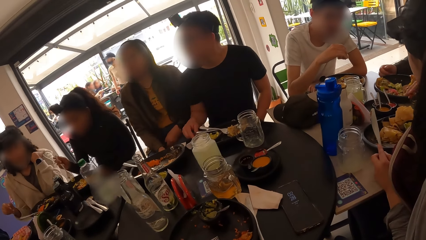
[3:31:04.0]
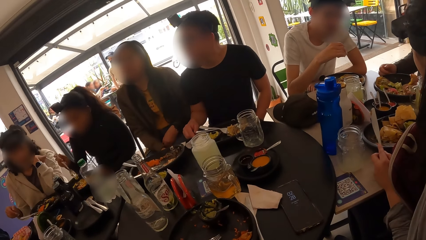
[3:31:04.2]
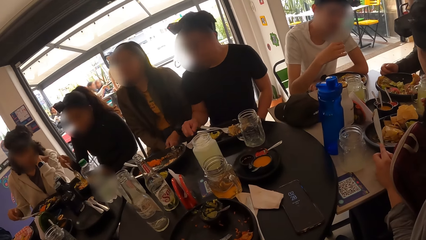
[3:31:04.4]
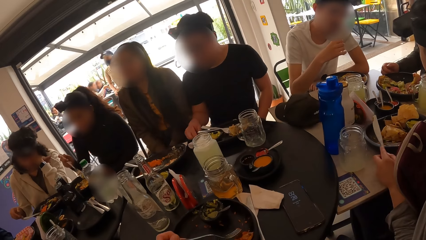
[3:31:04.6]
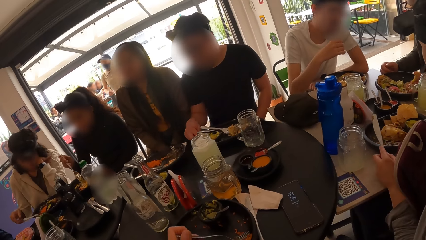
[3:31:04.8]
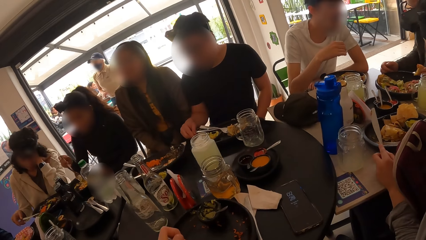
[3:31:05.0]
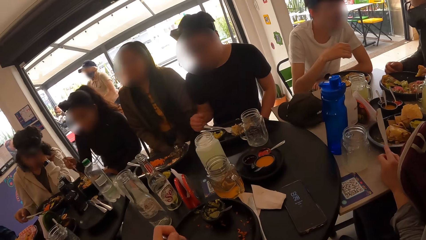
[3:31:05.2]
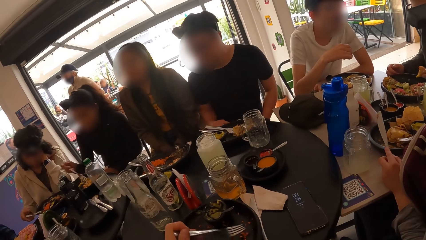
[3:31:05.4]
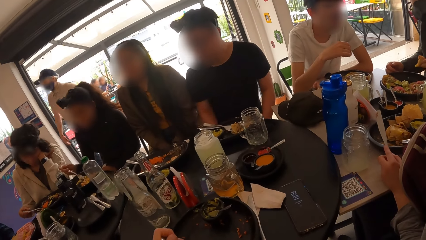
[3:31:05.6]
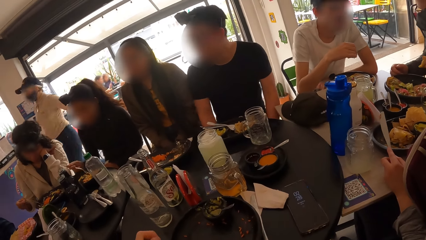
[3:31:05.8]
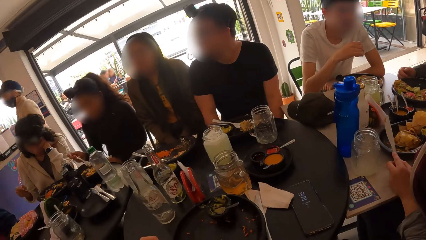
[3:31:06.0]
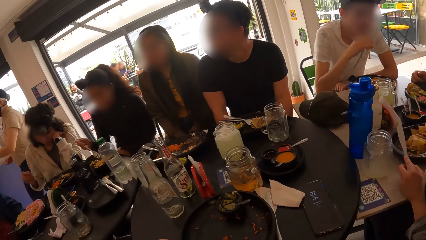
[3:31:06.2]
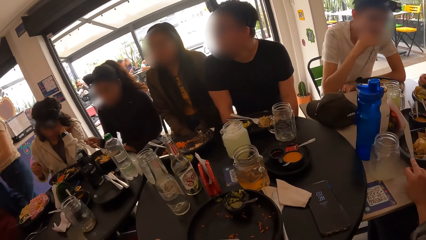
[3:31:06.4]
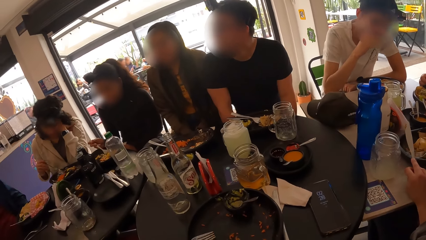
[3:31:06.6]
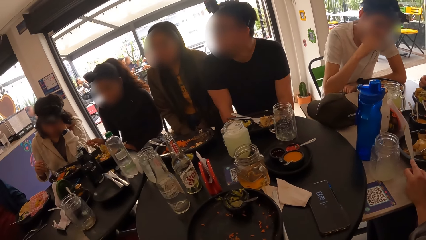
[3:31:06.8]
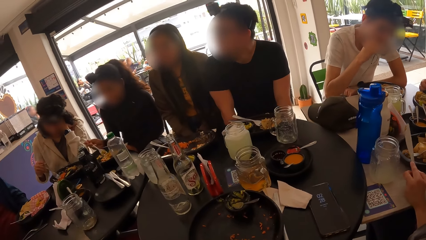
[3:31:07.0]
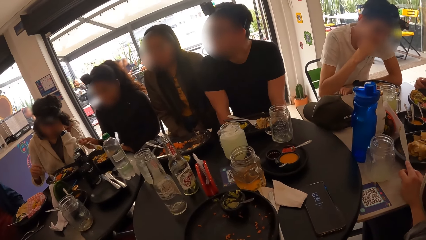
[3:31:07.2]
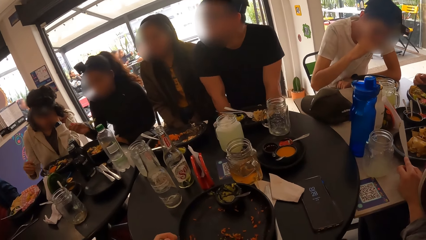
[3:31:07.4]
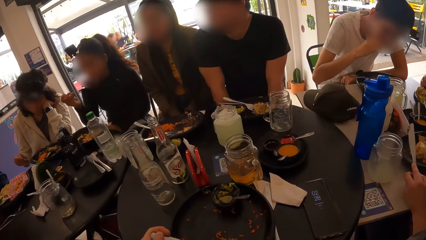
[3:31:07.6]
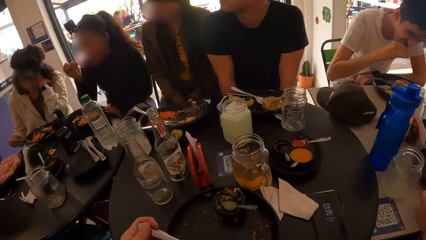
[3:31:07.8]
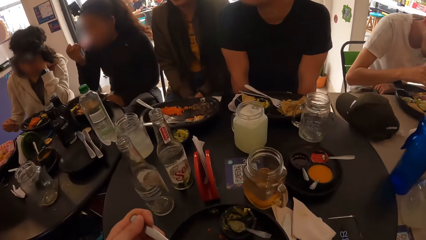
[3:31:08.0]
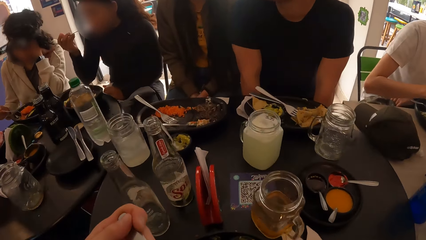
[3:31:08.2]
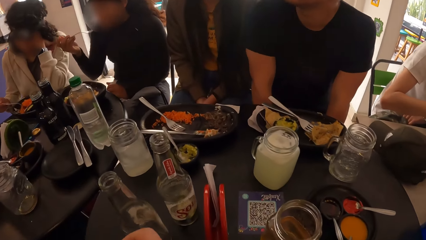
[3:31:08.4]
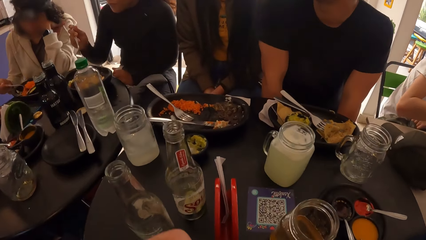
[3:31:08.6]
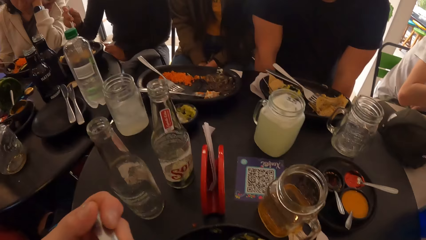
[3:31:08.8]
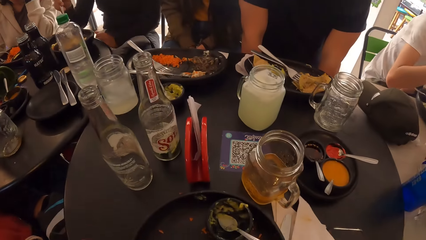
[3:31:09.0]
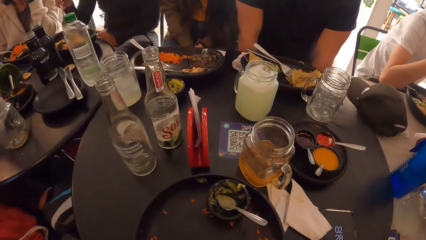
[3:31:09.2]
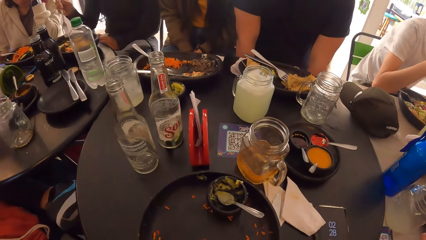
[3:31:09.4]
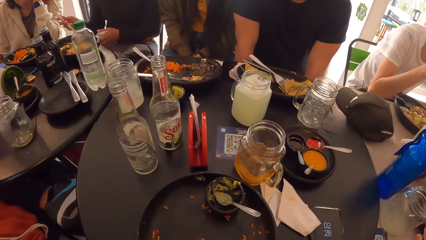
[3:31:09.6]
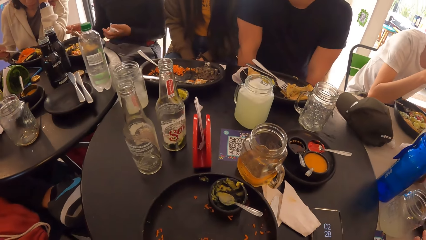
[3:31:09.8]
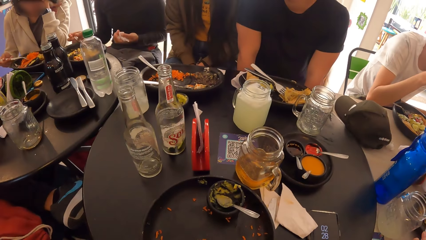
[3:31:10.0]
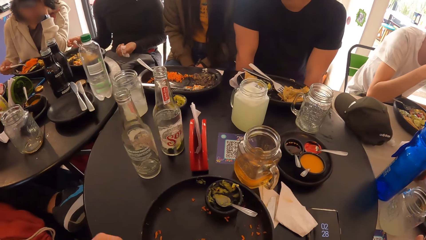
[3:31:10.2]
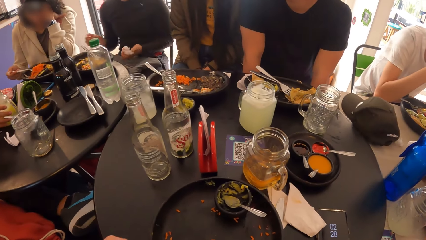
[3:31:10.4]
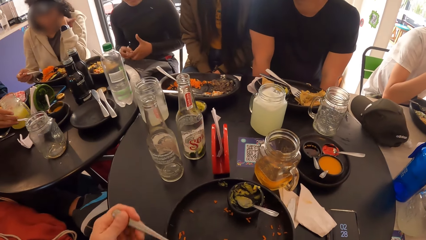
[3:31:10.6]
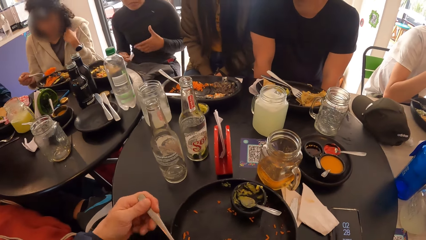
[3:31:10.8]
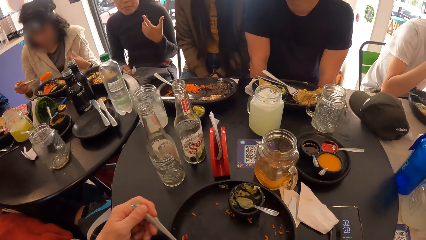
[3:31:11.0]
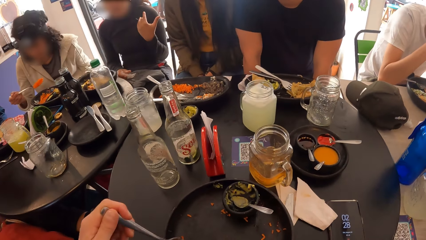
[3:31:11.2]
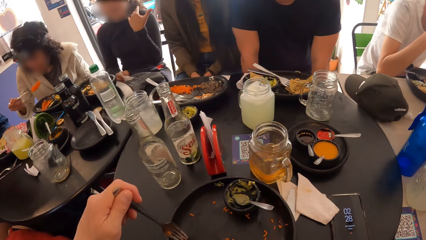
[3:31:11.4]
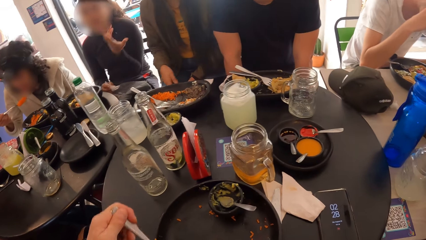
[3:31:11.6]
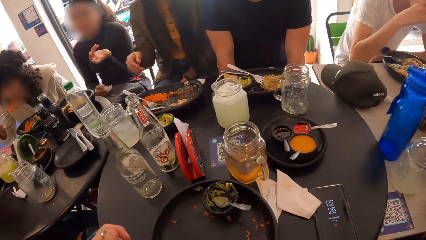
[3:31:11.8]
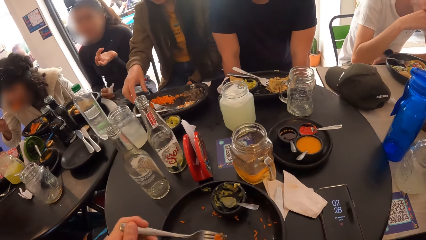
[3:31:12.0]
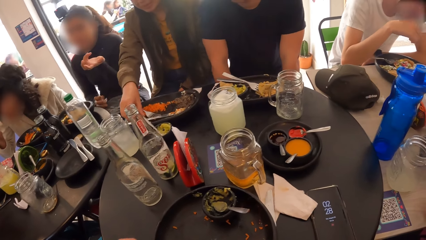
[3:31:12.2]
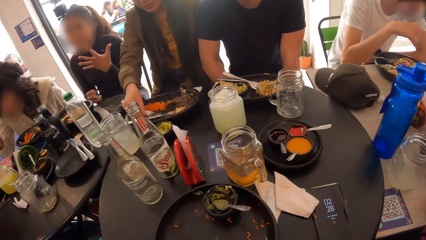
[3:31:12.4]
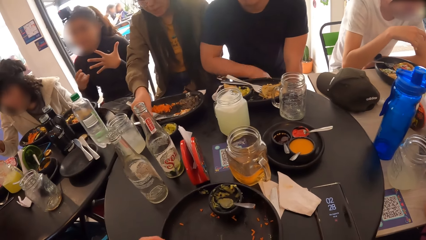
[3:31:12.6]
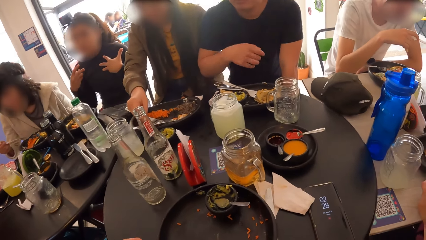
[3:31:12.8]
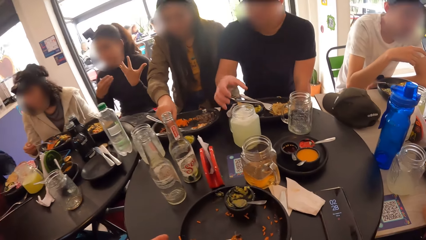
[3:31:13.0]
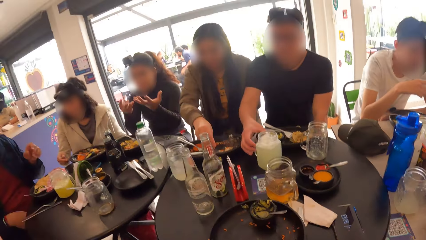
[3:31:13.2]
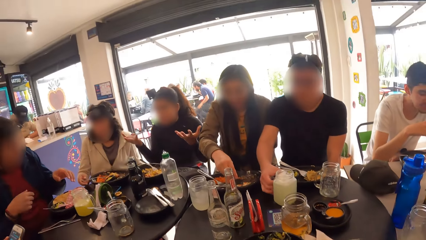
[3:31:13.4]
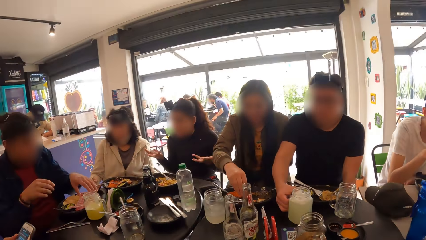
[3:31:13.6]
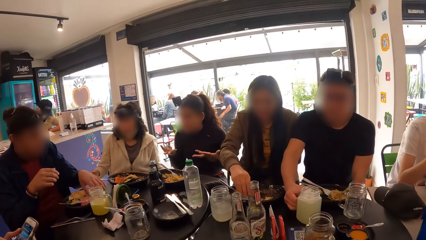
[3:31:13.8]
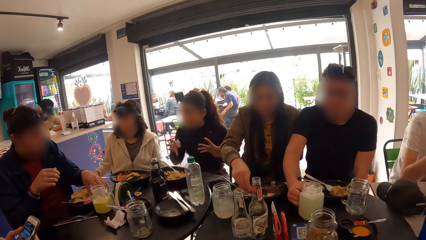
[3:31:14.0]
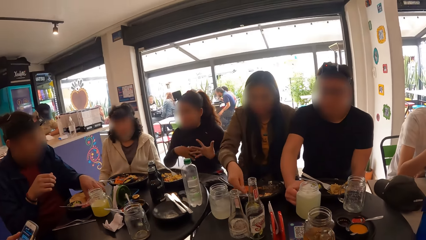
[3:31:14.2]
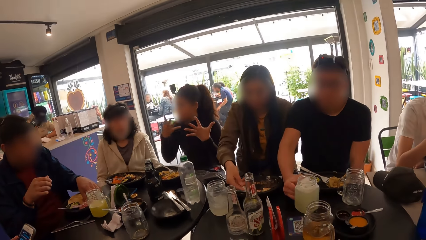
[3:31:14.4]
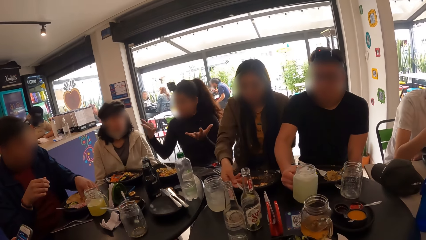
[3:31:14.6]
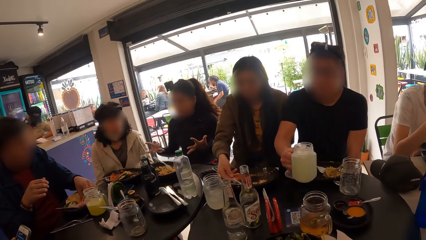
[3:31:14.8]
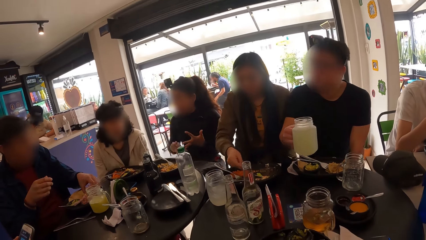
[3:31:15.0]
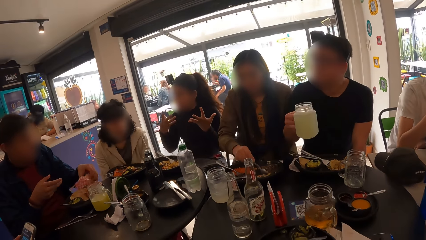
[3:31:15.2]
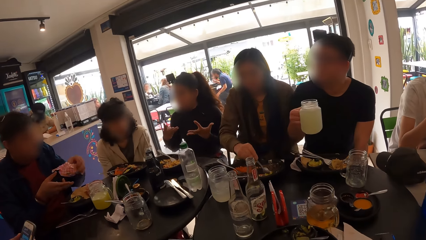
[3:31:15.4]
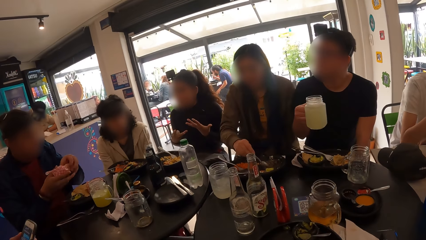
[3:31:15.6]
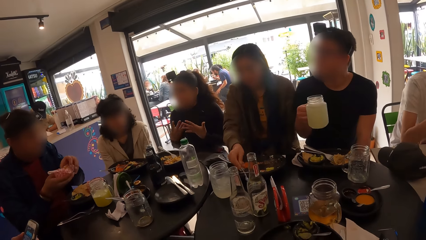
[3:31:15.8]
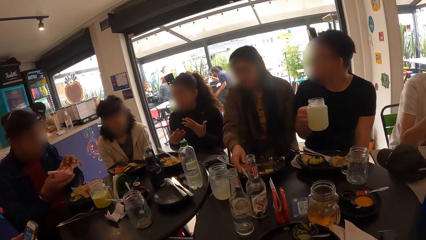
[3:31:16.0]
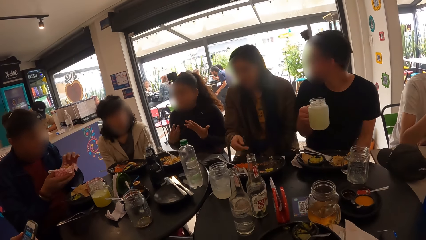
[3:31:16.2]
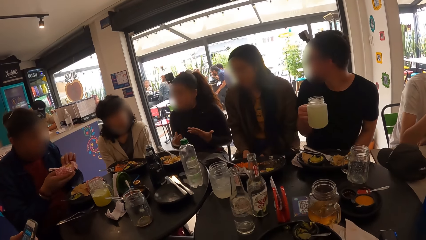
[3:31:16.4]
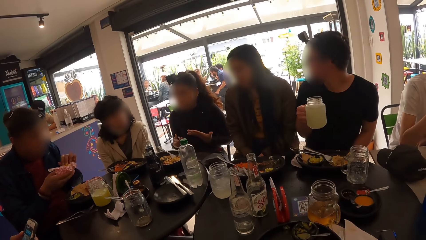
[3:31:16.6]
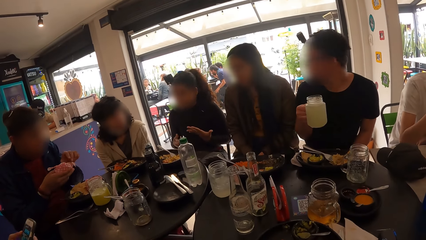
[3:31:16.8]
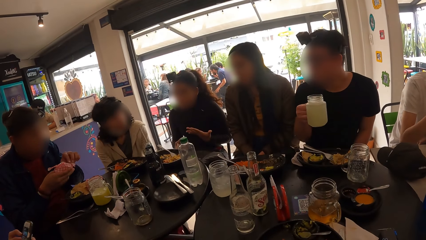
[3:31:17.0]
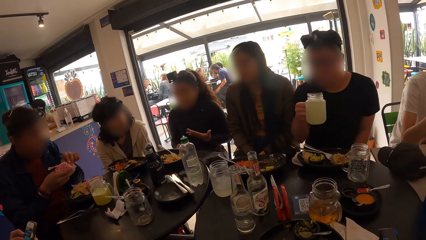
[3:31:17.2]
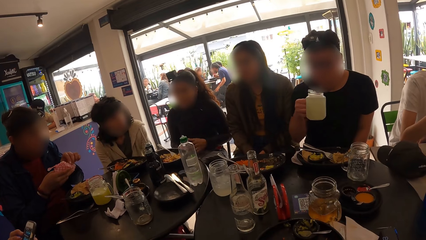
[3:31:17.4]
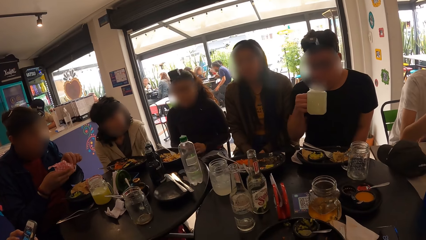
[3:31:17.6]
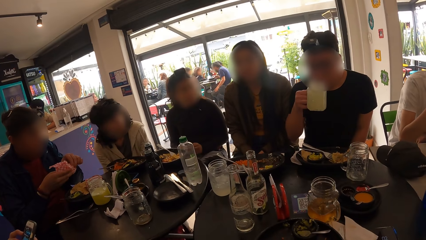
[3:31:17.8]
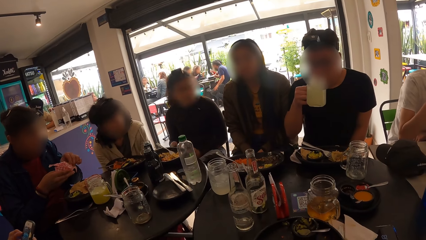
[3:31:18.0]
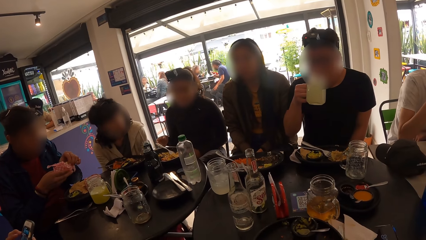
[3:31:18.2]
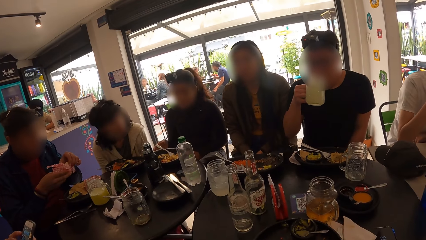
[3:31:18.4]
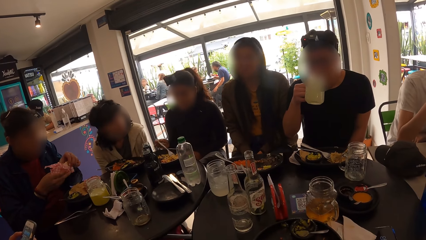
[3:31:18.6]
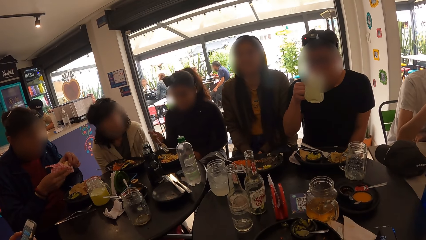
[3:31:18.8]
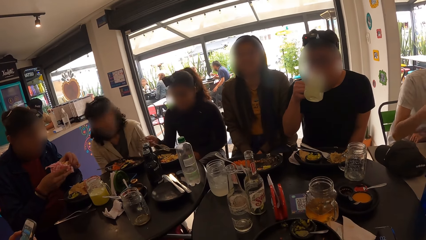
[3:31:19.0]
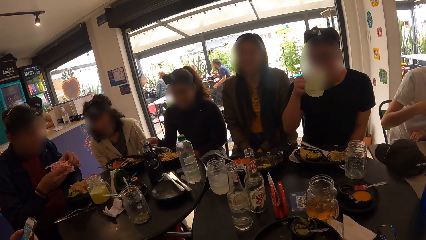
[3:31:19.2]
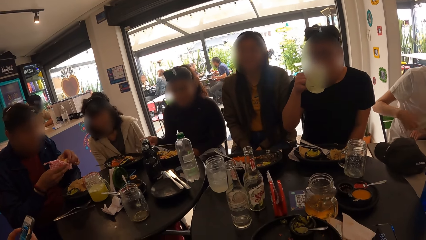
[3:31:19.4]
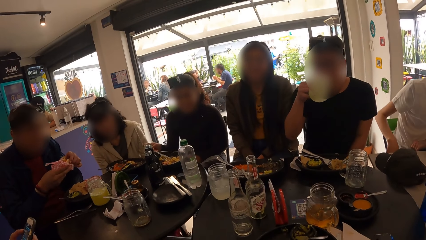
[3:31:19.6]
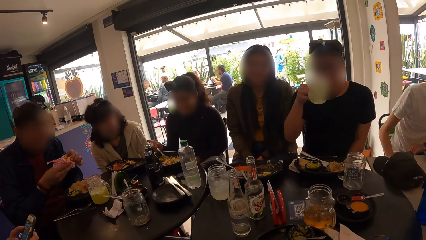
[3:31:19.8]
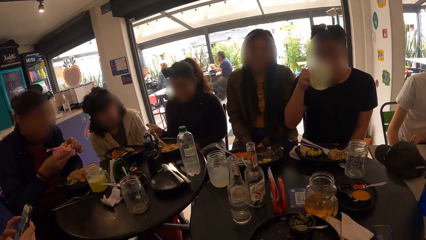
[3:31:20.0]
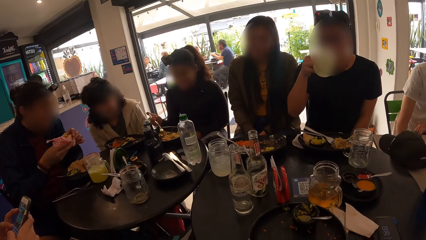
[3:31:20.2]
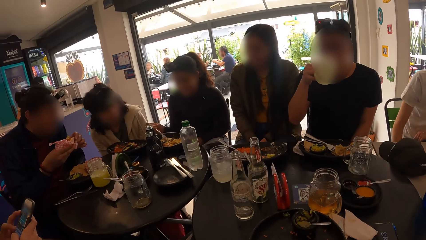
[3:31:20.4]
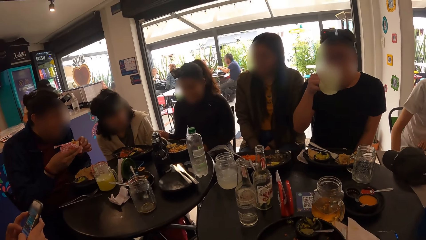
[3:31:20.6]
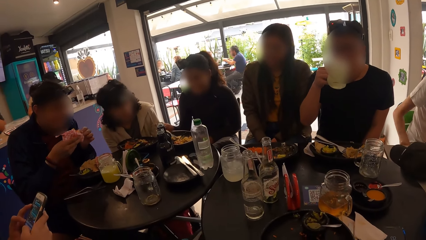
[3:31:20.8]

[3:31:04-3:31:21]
A woman eats the meal from the plate with a fork in her right hand. The camera wearer eats the food. A man picks the glass cup from the table with his right hand. Another man picks the burger from the table with his left hand. The first man drinks from the glass cup in his right hand.
